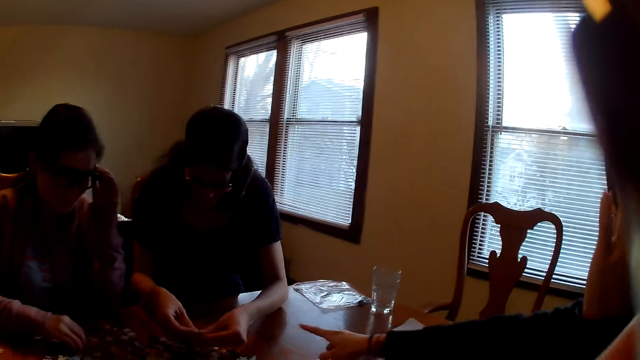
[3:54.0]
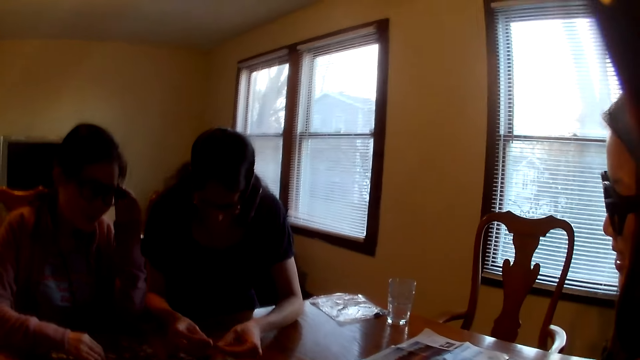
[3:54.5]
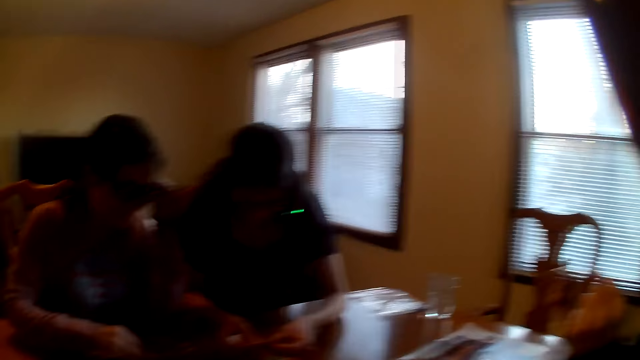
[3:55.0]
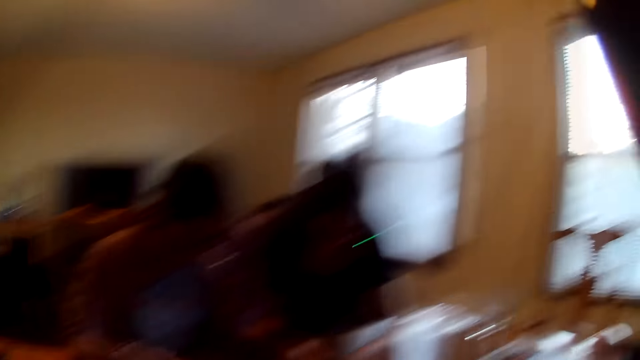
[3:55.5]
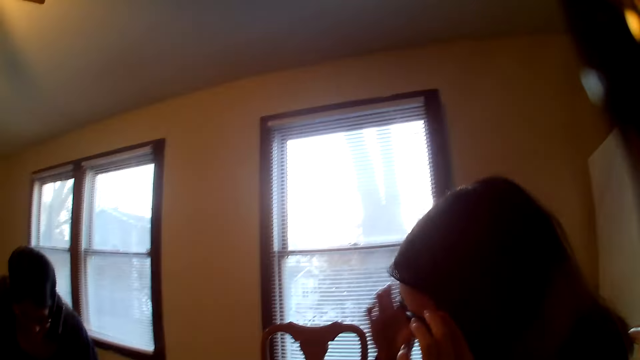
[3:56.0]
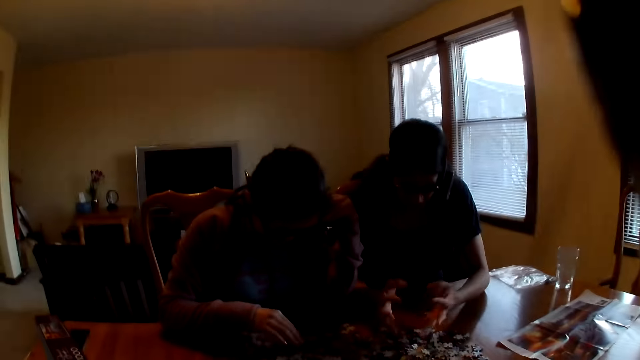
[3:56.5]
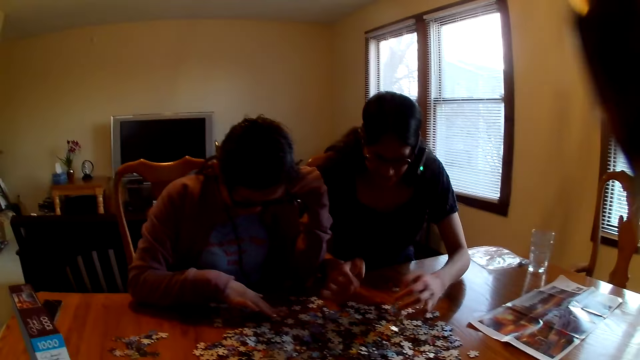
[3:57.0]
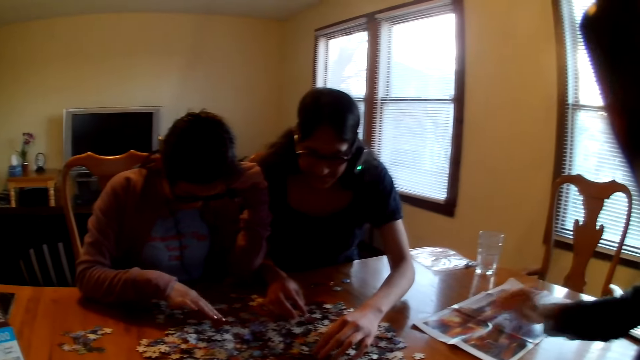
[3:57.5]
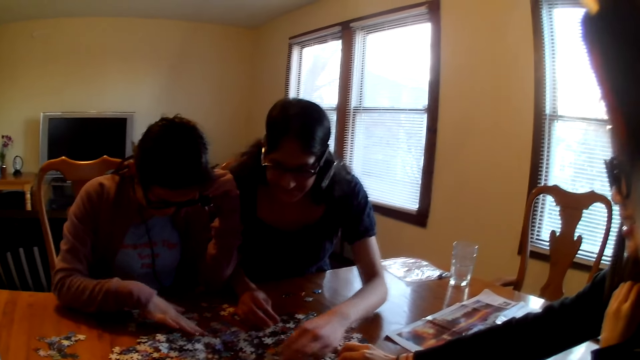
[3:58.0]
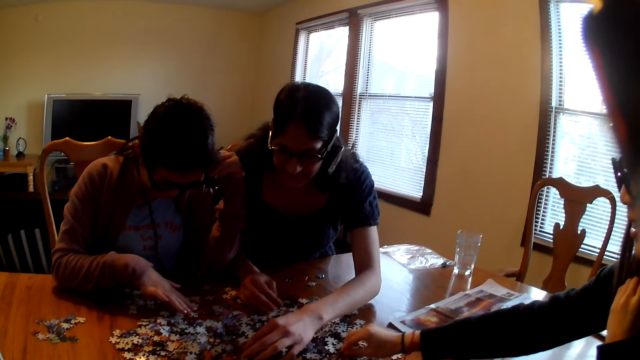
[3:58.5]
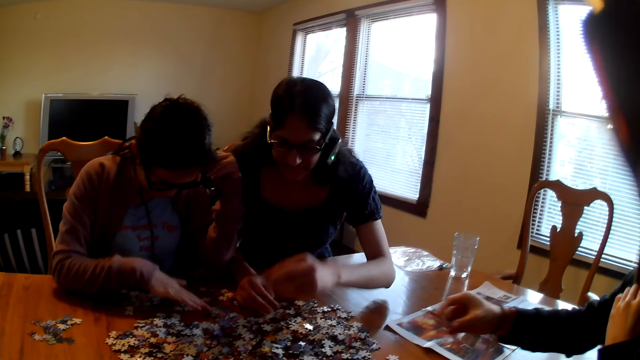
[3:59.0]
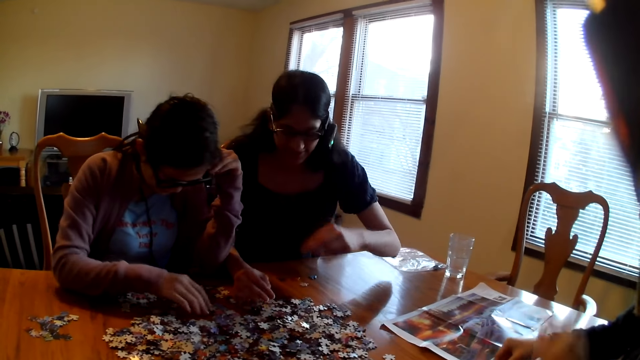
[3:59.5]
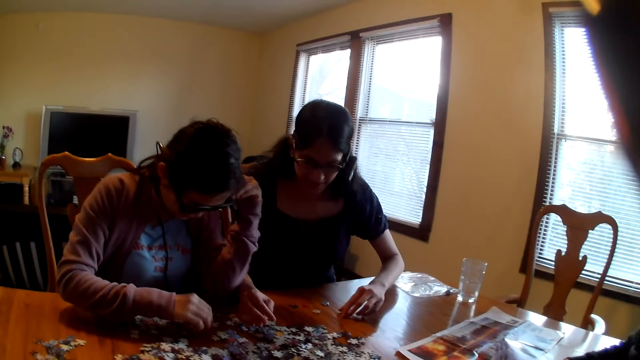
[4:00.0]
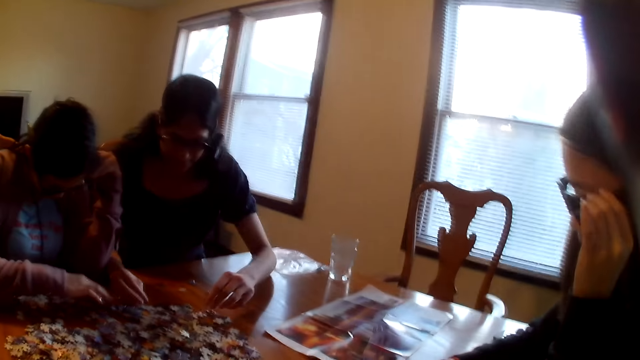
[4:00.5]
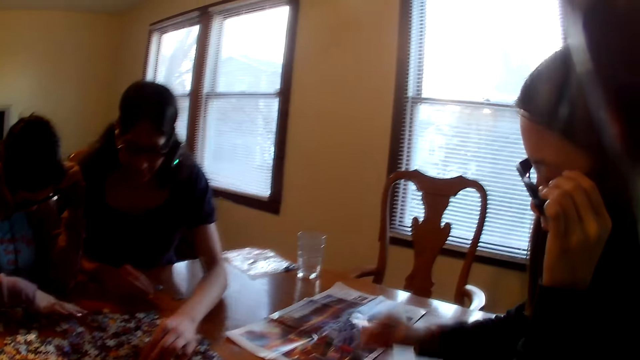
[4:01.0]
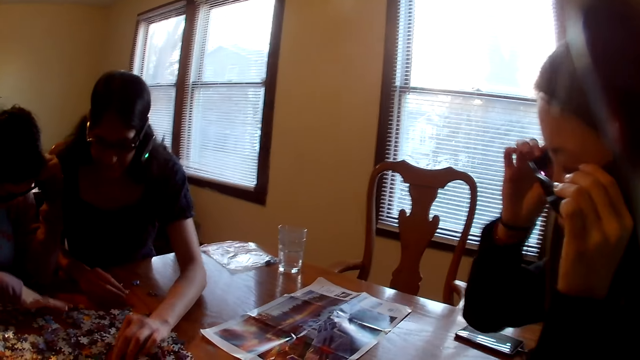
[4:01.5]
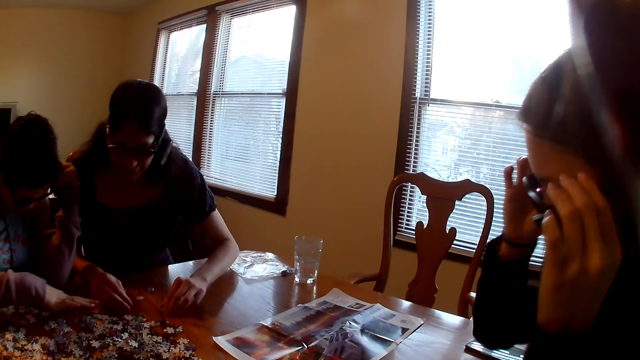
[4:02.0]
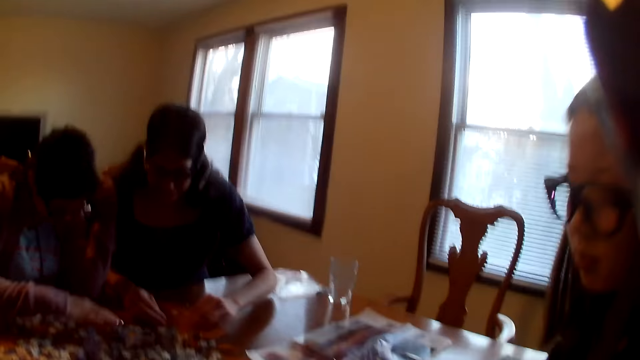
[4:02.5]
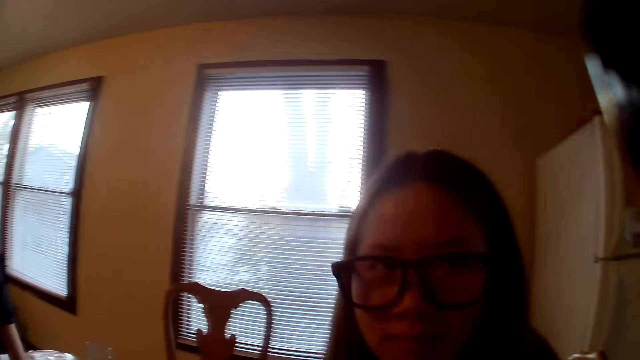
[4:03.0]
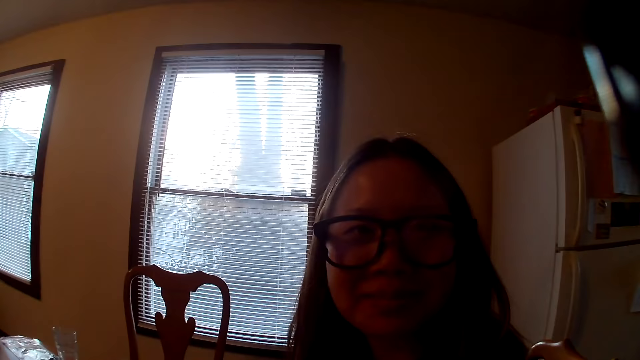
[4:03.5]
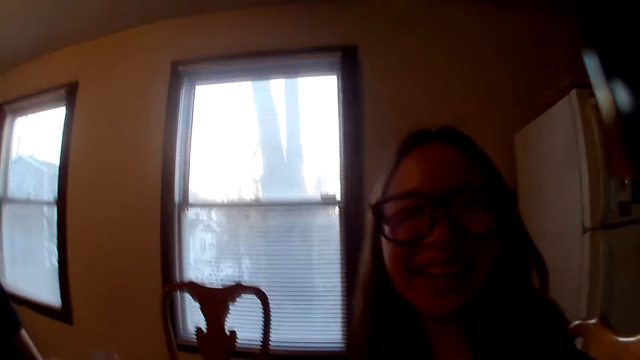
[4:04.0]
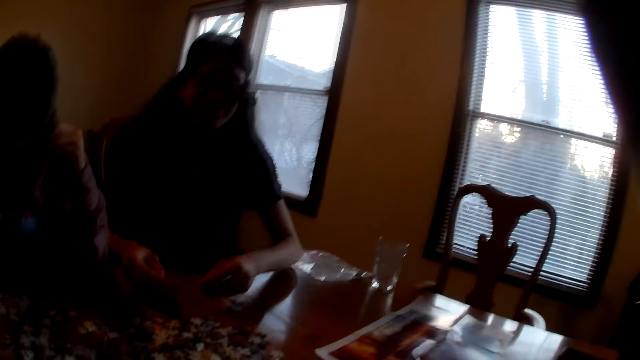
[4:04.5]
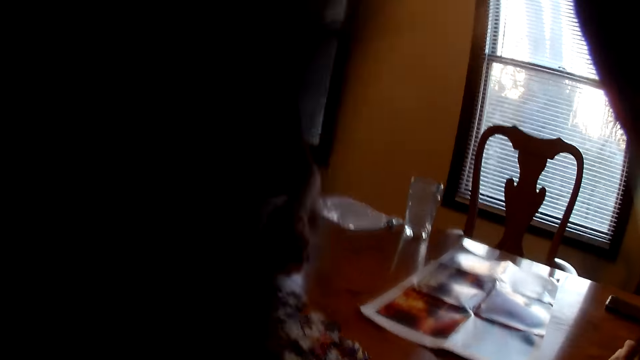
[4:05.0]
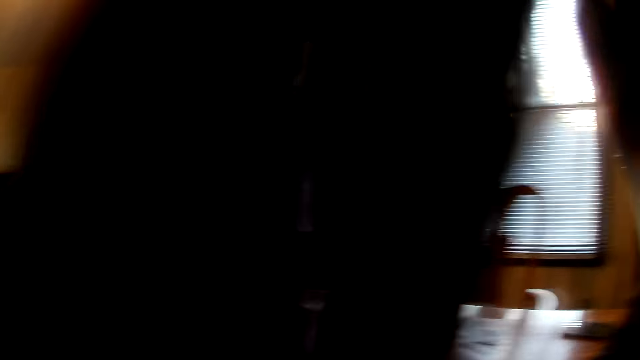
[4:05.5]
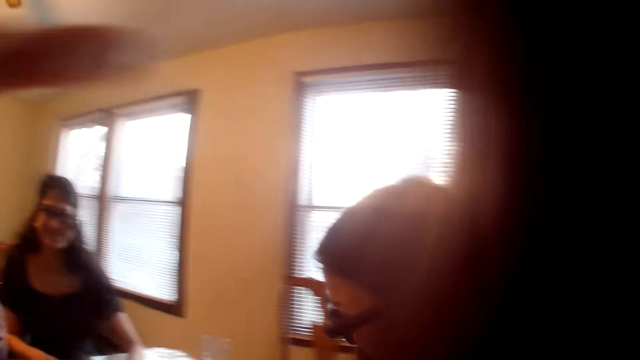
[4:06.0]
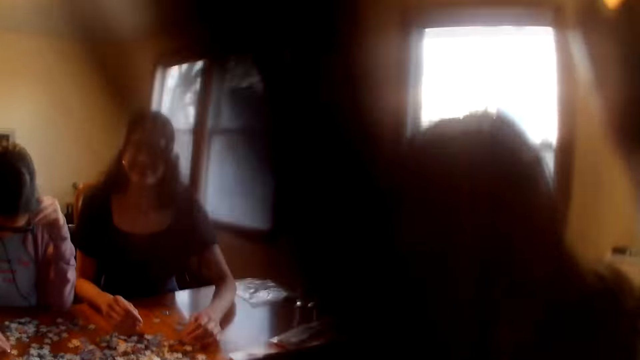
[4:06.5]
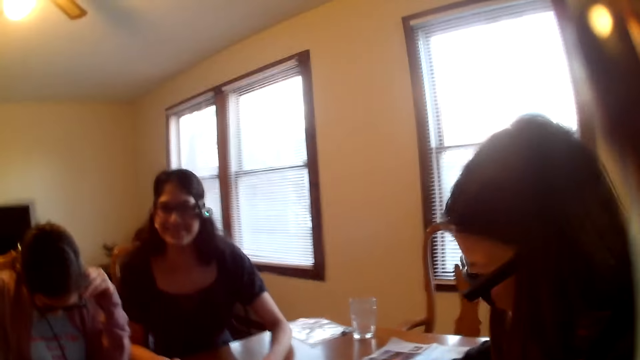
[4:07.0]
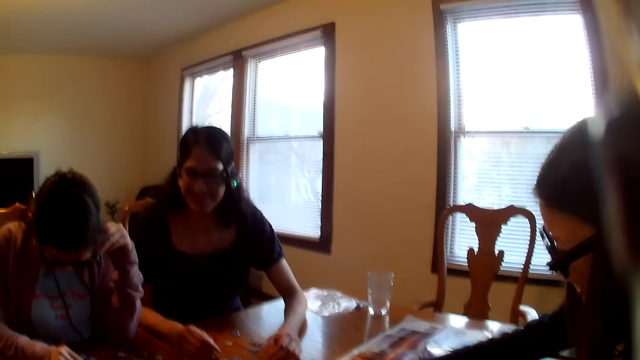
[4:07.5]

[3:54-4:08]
A woman adjusts the glasses. The camera wearer looks around the house. Another woman moves the piece on the table. The first woman moves the pieces on the table. A third woman picks the piece from the table. The second woman moves the piece on the table. The third woman moves the piece on the table. The first woman looks at the camera wearer. She speaks to the camera wearer. The camera wearer moves.

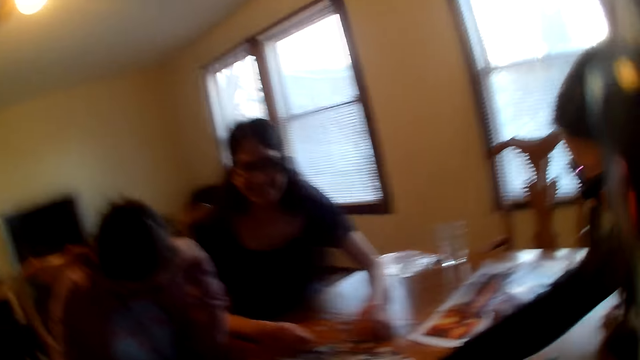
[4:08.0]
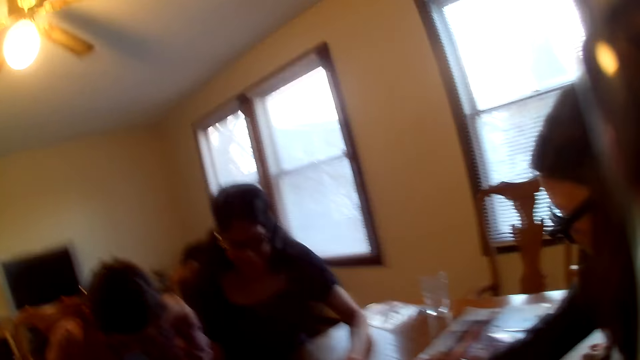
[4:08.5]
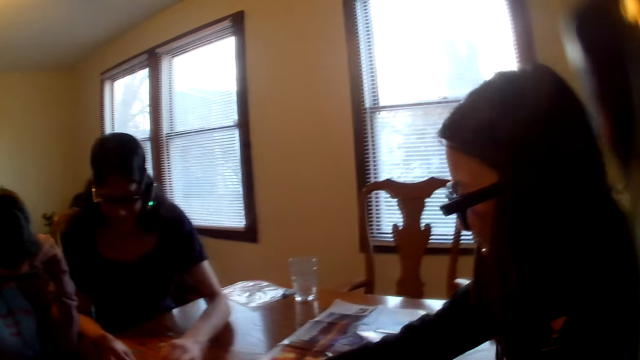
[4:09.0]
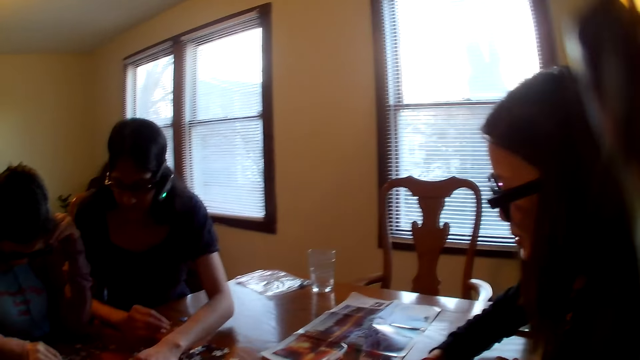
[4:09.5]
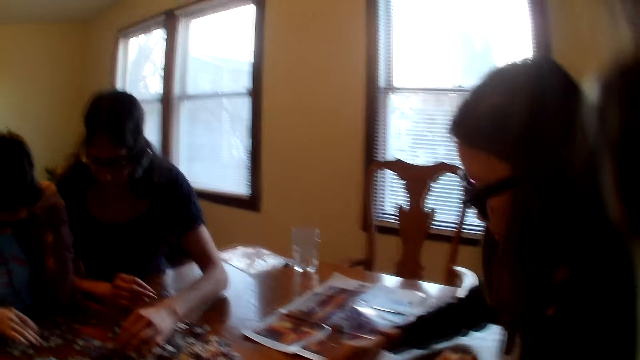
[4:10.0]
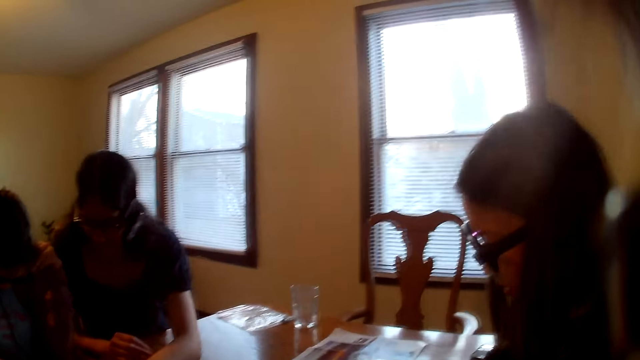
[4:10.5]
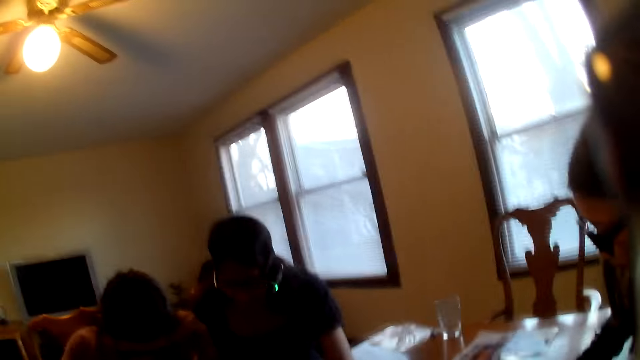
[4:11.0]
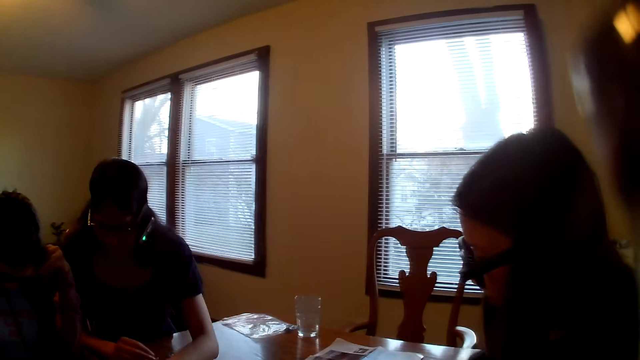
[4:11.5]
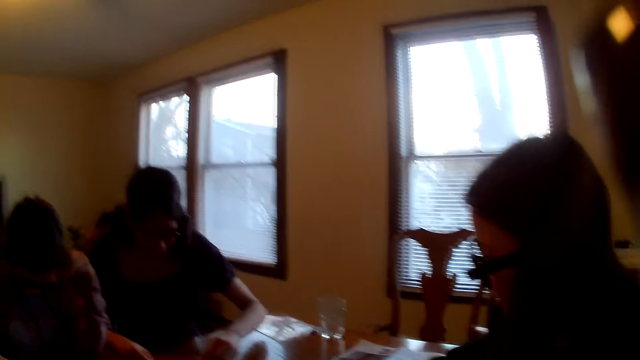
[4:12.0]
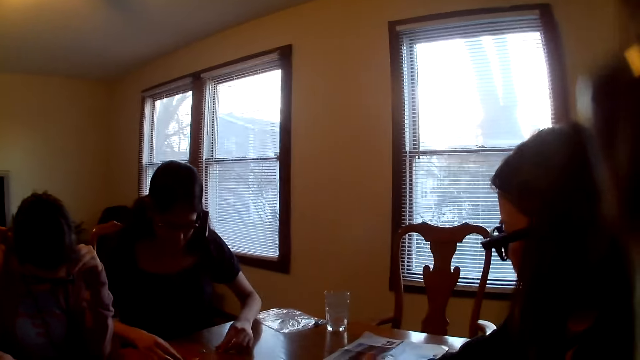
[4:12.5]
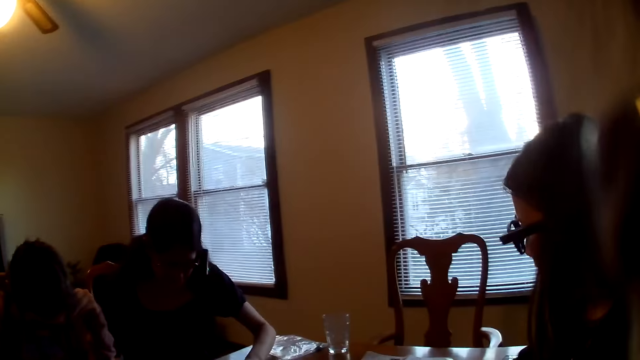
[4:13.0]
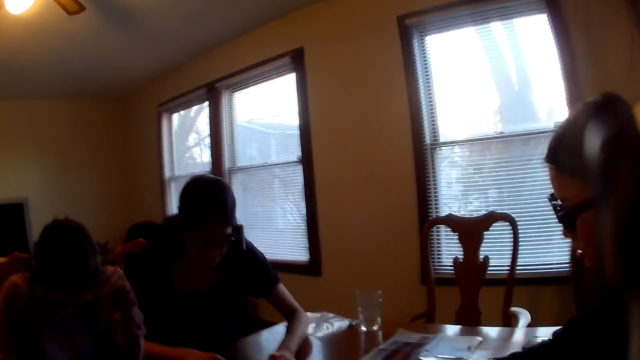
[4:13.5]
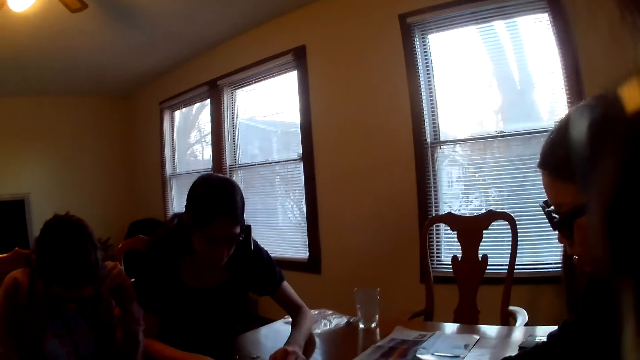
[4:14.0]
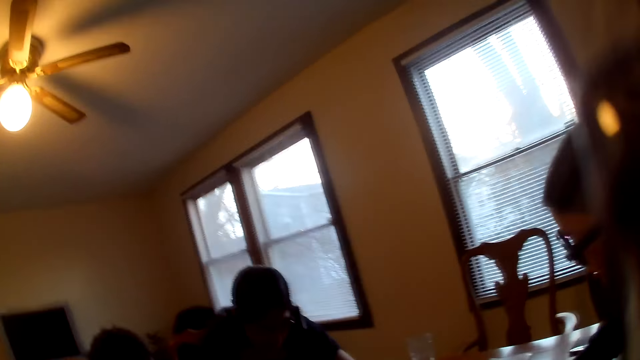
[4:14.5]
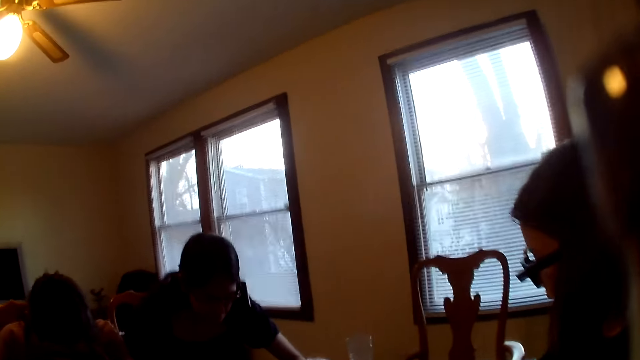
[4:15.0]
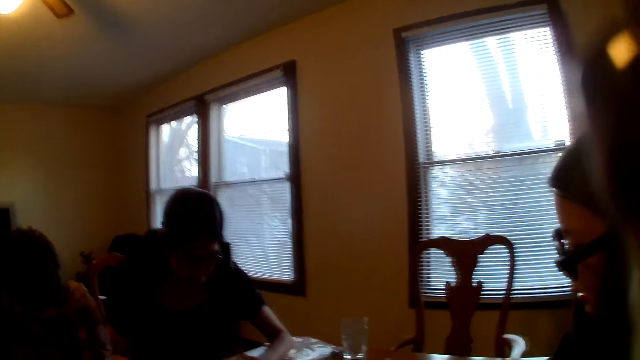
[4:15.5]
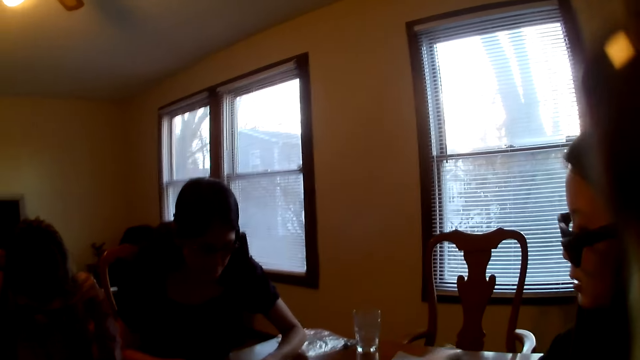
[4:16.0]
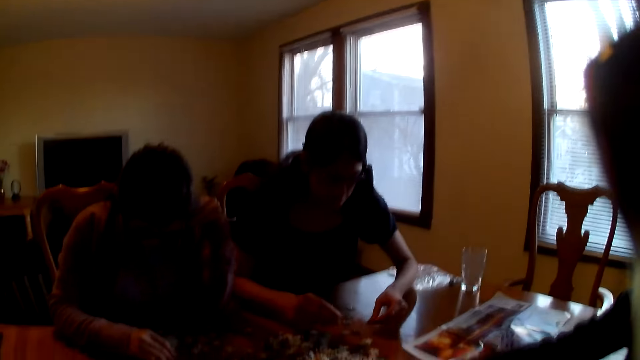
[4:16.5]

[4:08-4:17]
A woman laughs. The camera wearer speaks.
